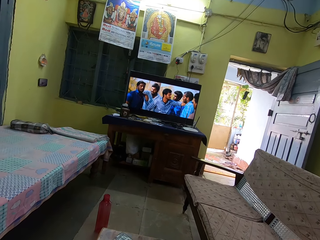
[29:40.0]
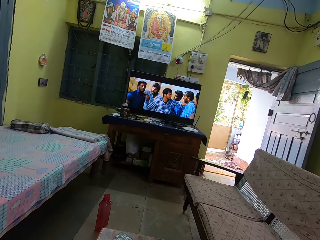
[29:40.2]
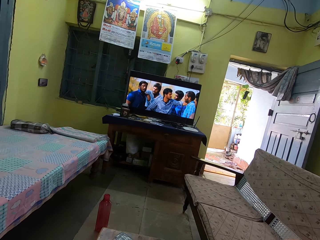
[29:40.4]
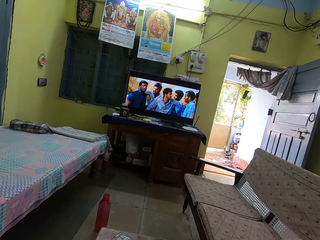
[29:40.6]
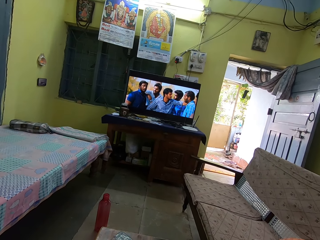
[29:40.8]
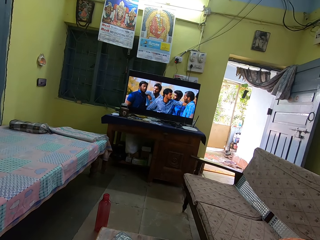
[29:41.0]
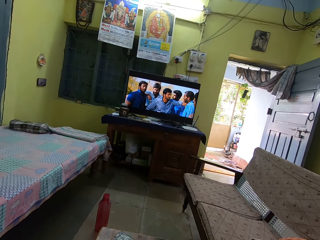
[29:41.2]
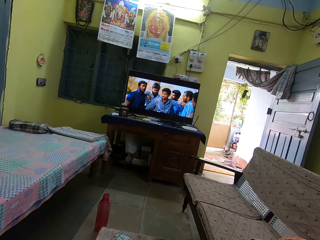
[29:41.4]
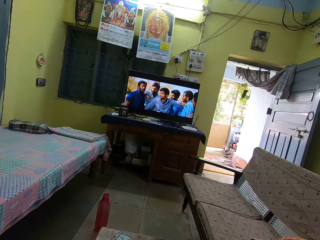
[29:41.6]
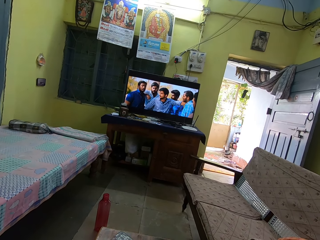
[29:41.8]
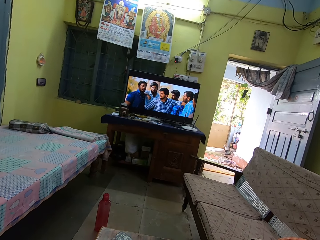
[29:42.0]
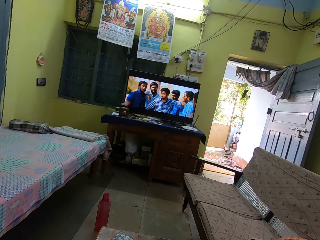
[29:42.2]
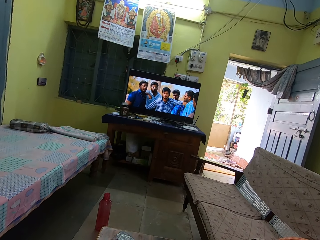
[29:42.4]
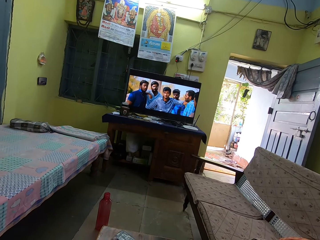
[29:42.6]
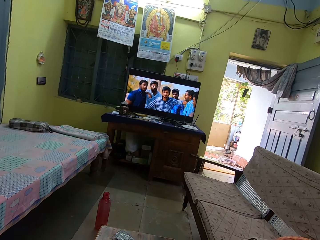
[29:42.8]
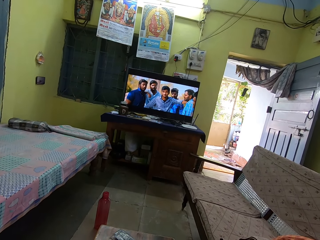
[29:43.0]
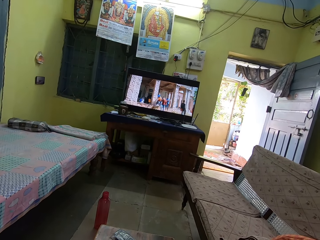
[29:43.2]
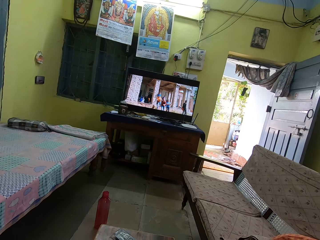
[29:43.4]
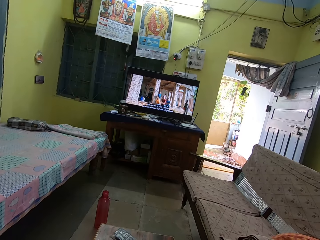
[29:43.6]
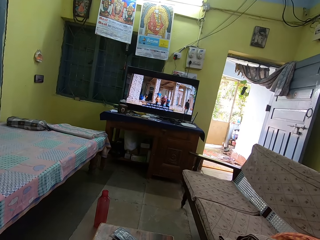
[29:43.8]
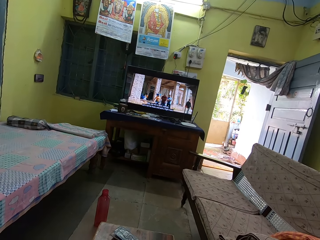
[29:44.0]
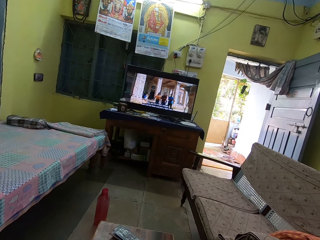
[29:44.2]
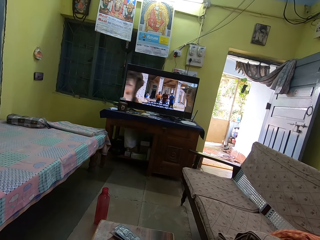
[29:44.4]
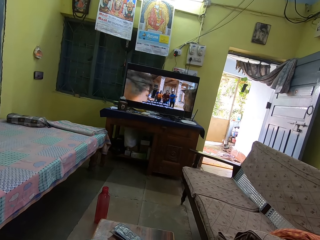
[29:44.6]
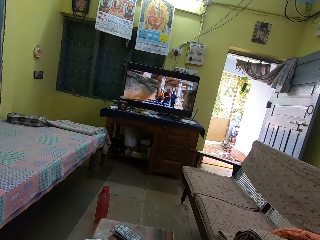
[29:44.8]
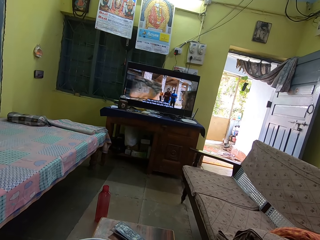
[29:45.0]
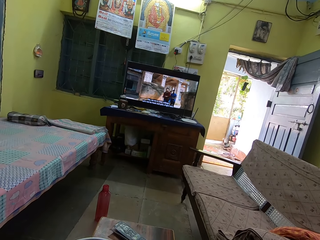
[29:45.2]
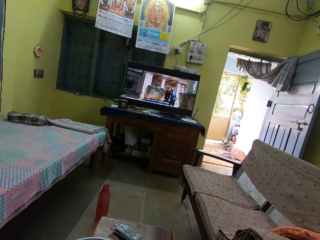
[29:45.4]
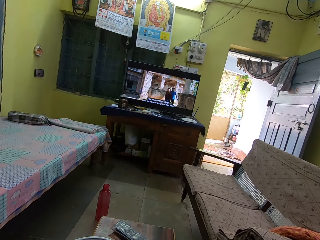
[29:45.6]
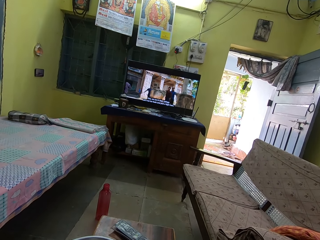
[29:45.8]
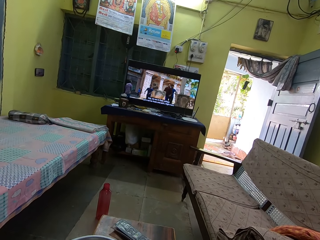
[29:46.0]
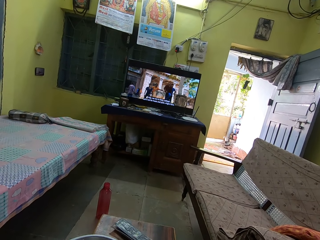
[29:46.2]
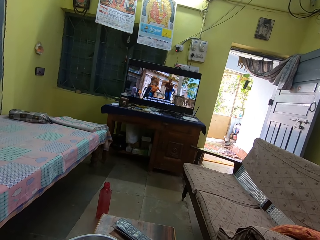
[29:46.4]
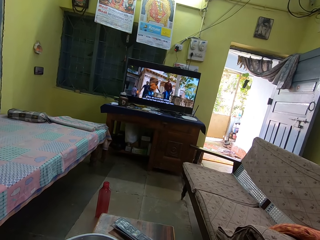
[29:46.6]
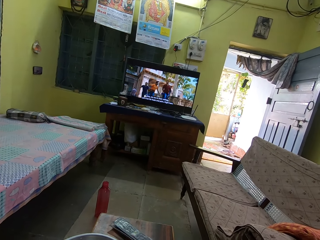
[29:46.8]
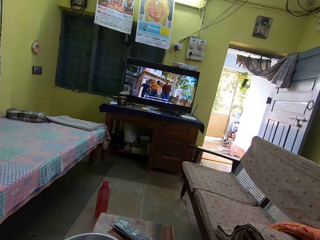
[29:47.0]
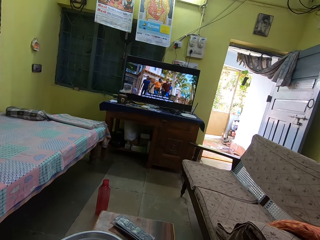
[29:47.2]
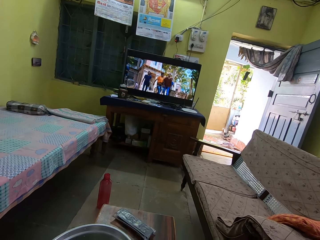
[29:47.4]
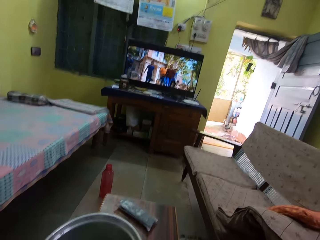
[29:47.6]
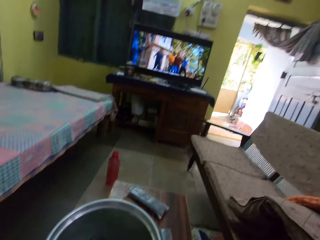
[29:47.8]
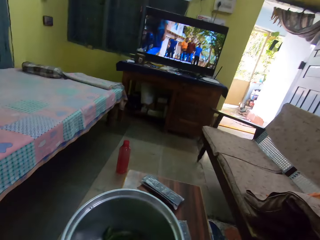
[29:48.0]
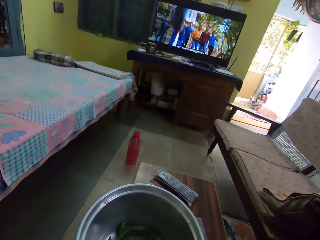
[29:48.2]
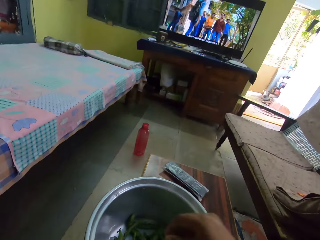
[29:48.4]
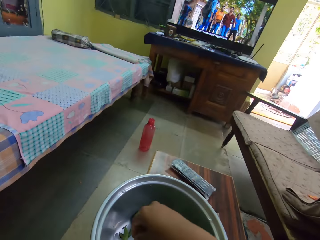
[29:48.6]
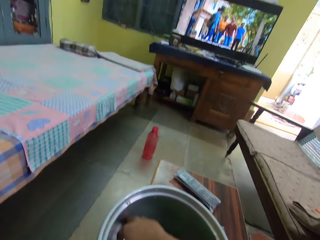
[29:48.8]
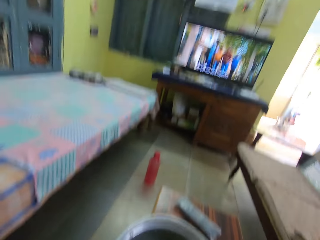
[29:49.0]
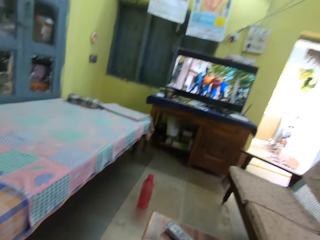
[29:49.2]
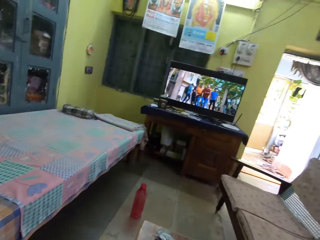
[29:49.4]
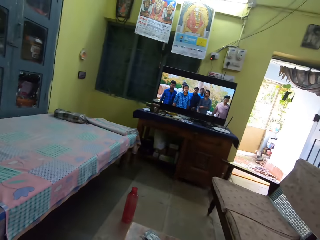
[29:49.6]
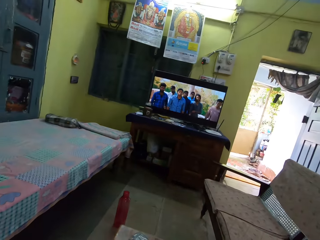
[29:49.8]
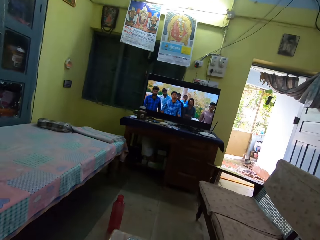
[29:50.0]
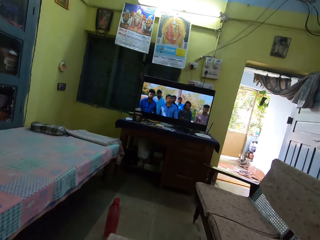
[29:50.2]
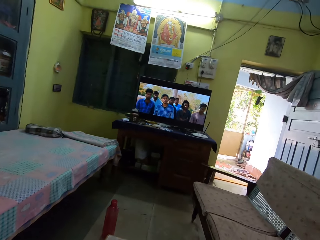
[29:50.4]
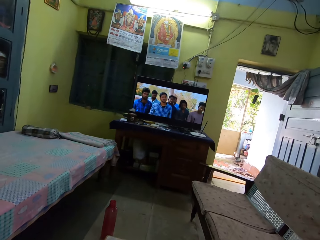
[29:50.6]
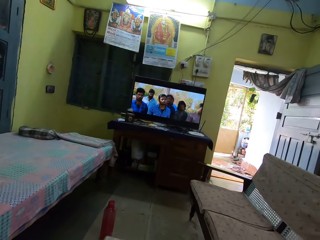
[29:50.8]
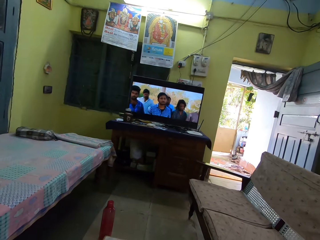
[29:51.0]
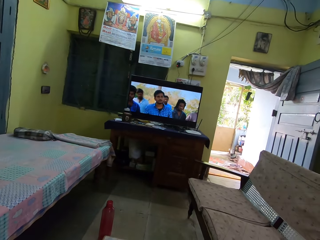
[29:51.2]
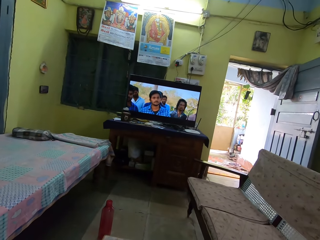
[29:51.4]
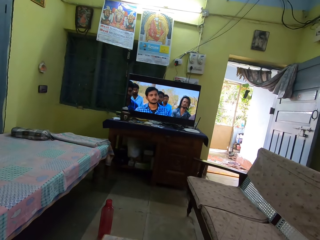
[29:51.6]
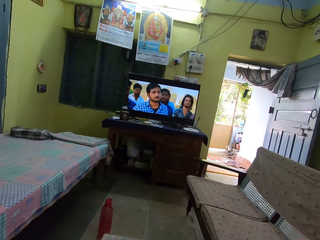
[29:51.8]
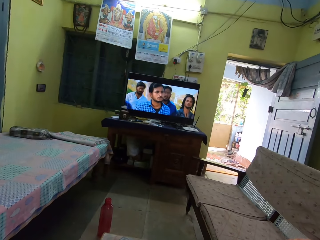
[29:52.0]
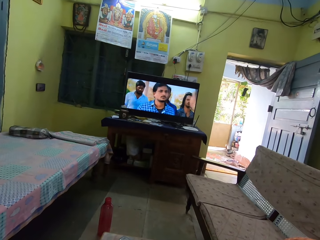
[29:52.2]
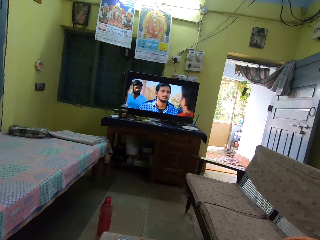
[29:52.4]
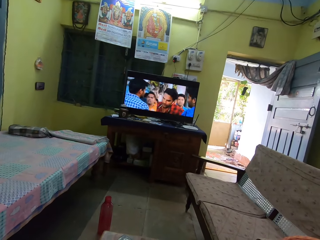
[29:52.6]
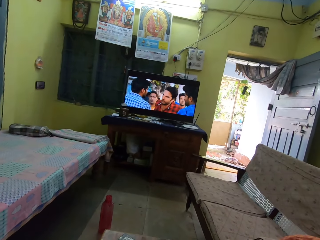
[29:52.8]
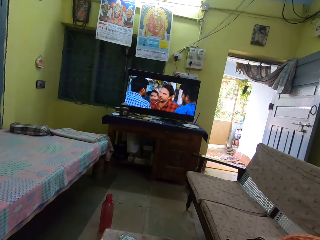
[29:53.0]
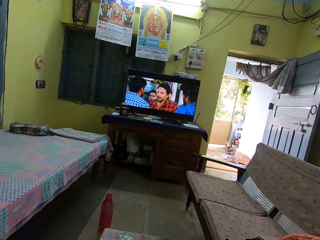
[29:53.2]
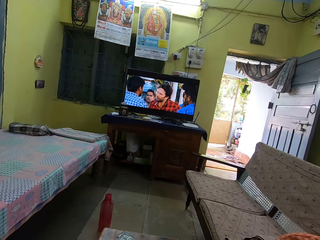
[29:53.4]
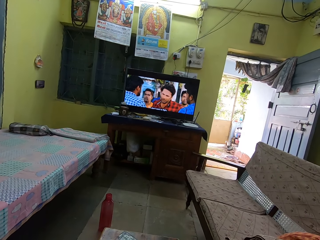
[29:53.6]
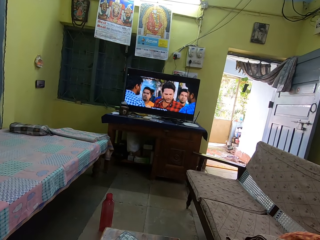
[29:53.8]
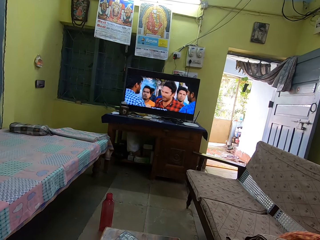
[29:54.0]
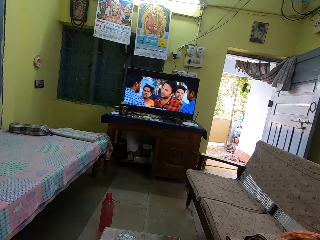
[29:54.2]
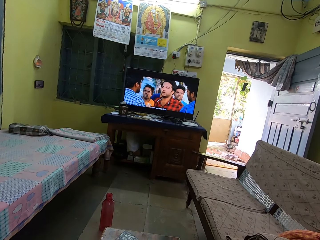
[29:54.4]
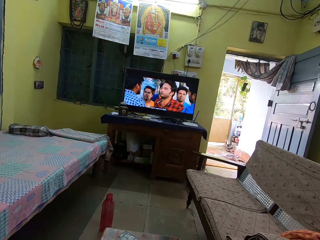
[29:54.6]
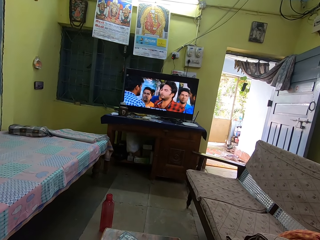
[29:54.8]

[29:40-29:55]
The camera wearer watches television. They pick a bean pod. They look around.

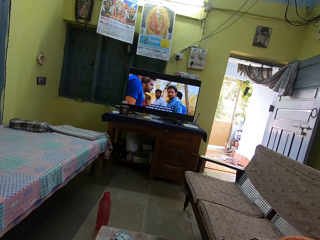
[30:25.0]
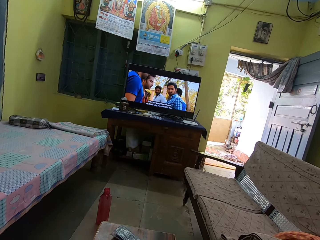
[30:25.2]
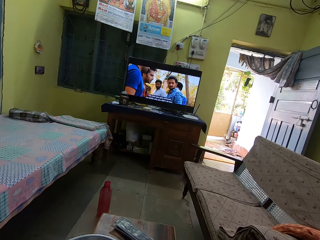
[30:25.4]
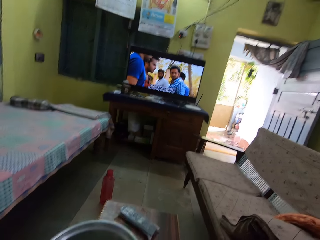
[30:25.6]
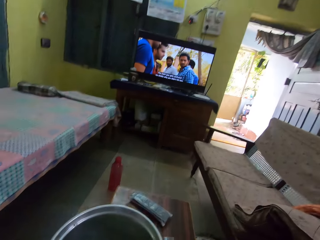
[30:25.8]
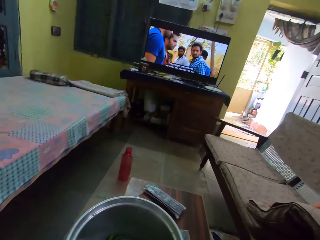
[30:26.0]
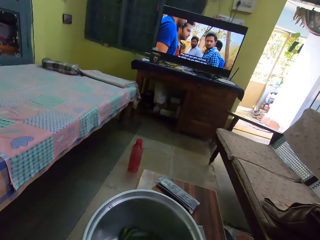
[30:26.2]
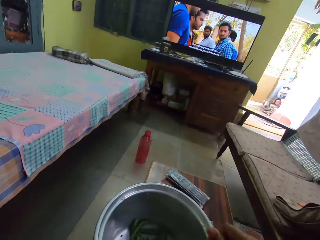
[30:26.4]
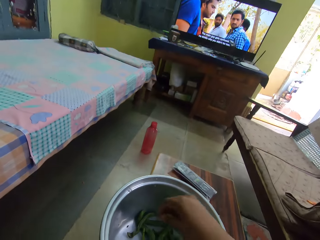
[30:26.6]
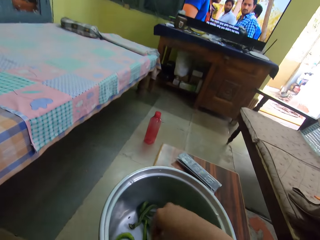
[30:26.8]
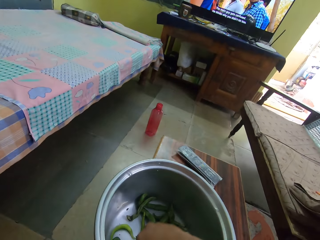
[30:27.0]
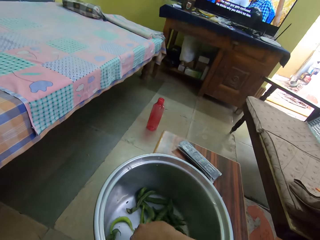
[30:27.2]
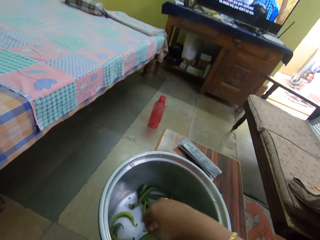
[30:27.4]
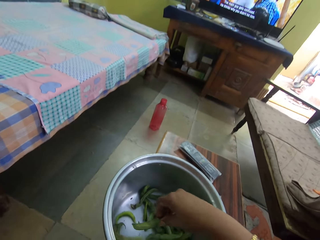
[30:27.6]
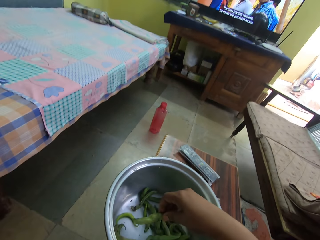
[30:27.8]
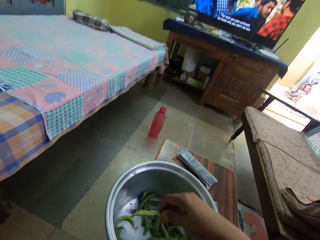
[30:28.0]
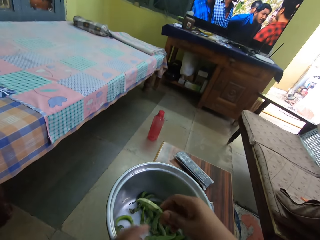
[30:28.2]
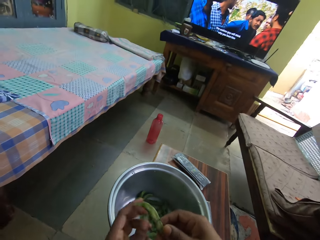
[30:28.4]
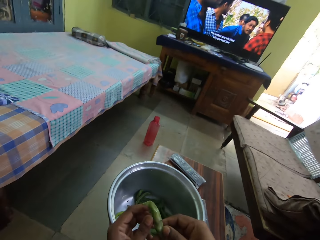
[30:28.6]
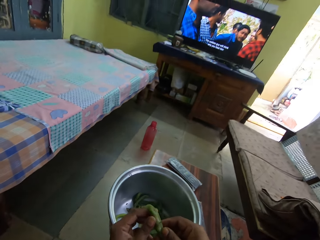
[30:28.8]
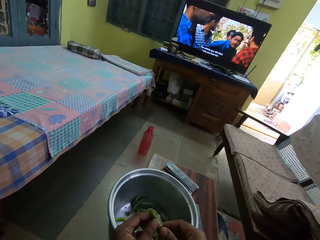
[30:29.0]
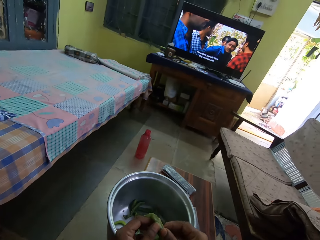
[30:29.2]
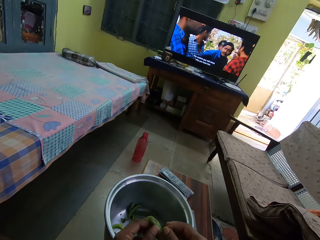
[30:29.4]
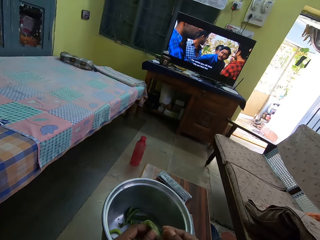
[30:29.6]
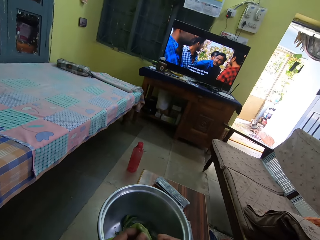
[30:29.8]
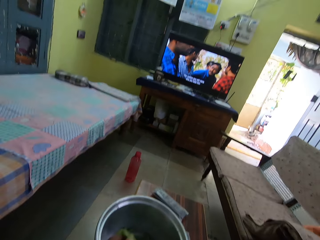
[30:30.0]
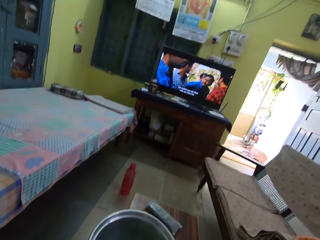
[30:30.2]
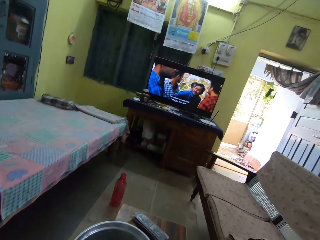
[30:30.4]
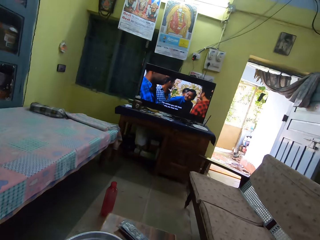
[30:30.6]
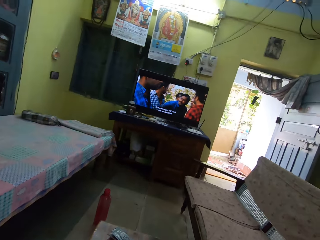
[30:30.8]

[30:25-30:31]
The camera wearer picks a bean pod. They watch television. They extract beans from the pod.
